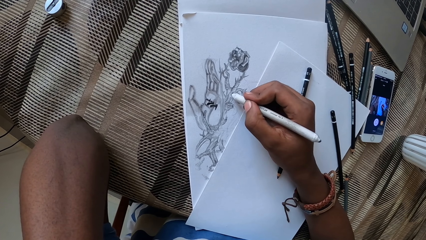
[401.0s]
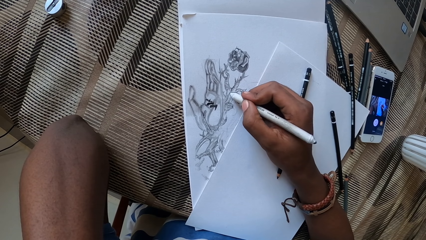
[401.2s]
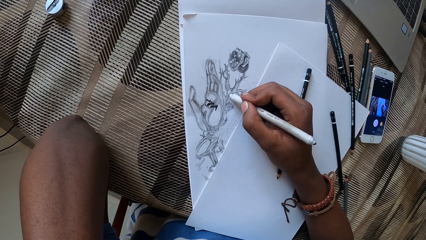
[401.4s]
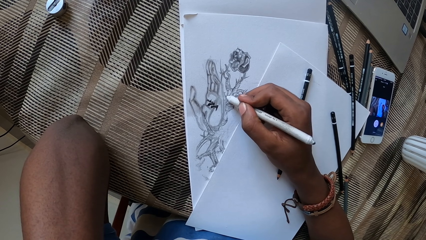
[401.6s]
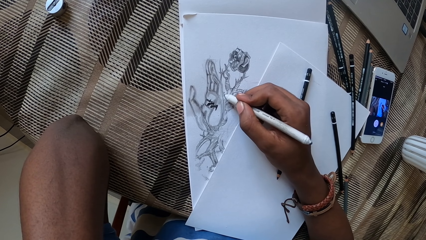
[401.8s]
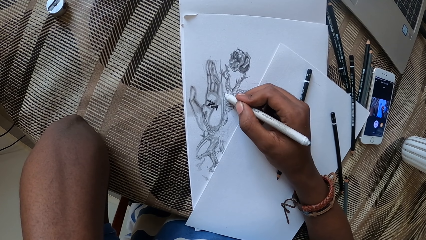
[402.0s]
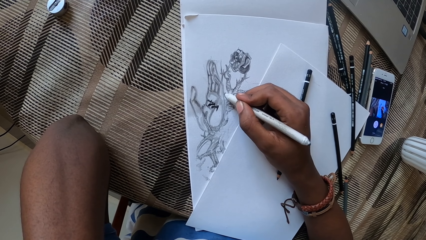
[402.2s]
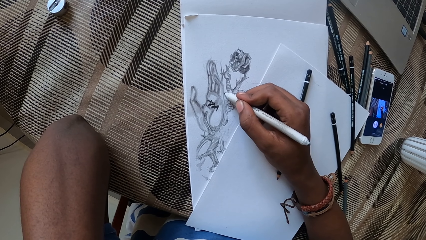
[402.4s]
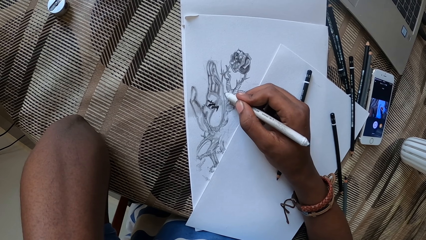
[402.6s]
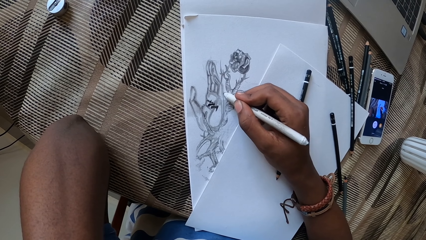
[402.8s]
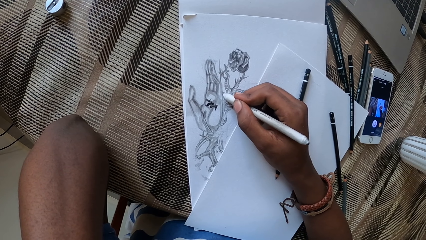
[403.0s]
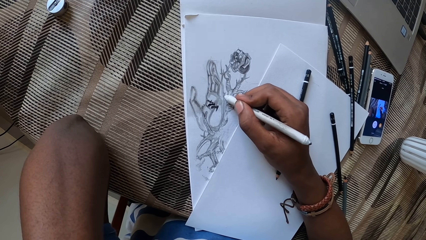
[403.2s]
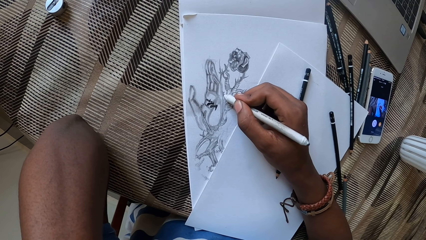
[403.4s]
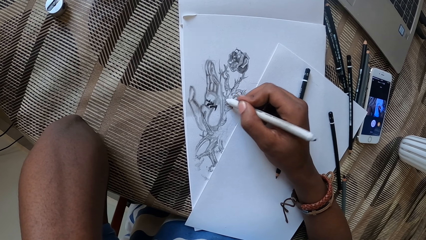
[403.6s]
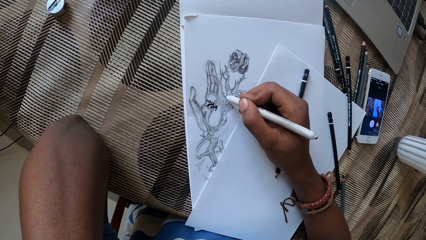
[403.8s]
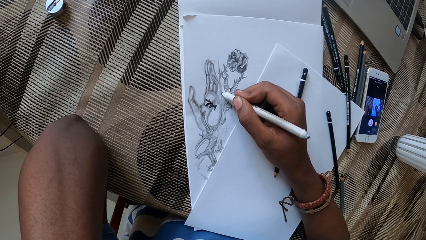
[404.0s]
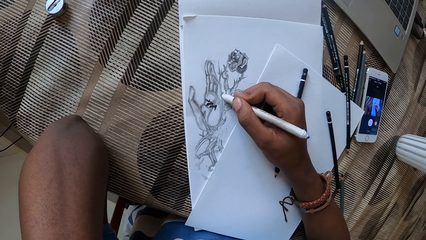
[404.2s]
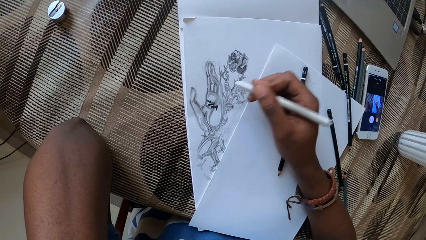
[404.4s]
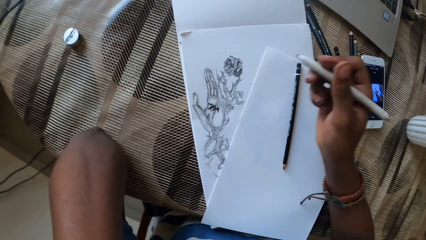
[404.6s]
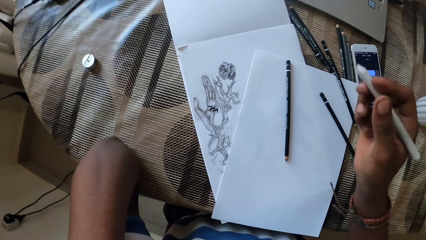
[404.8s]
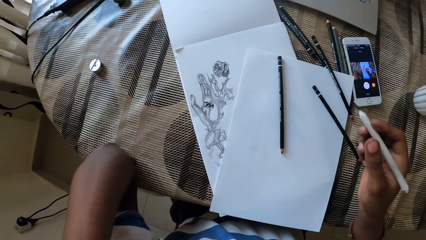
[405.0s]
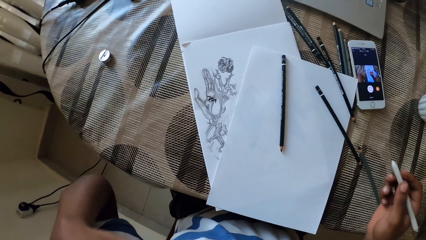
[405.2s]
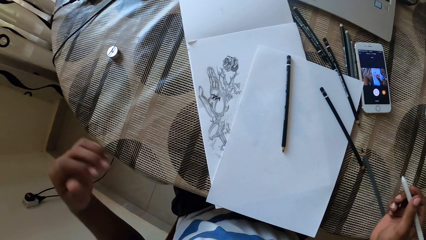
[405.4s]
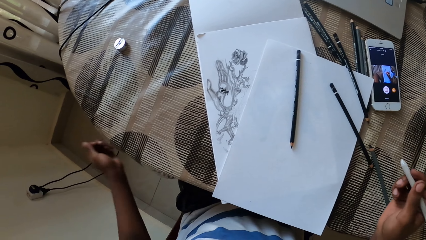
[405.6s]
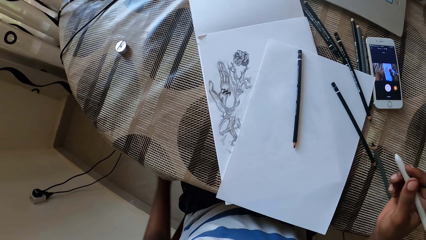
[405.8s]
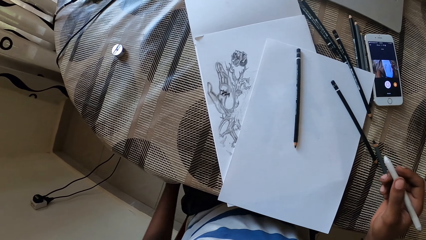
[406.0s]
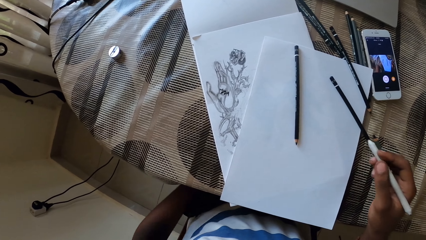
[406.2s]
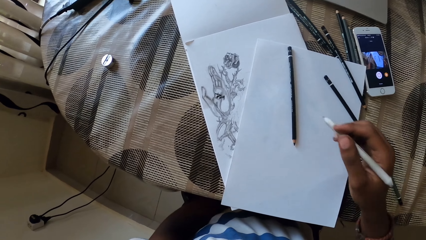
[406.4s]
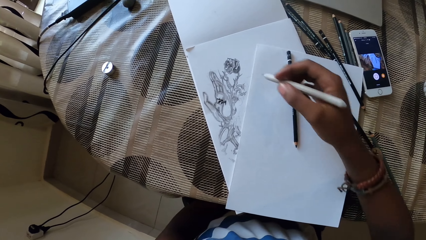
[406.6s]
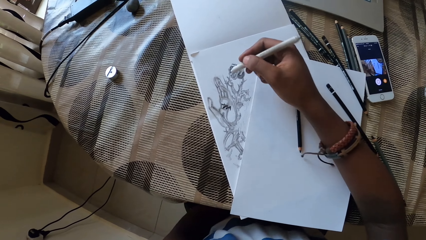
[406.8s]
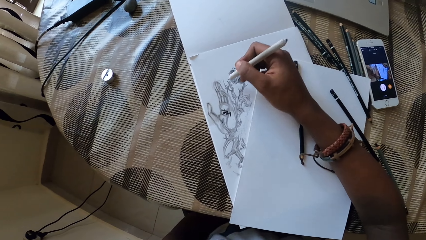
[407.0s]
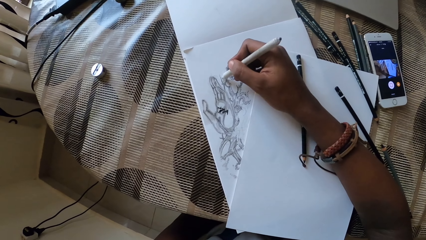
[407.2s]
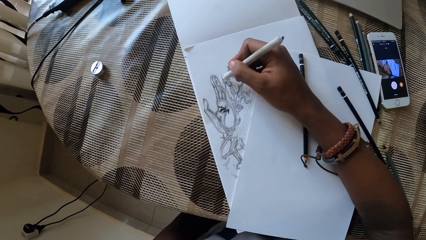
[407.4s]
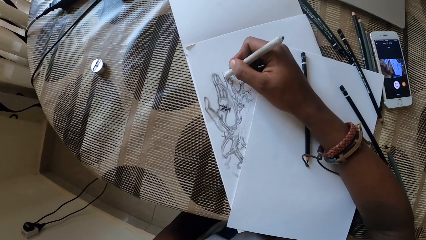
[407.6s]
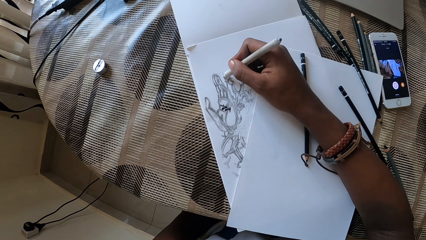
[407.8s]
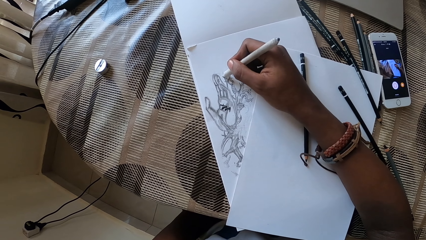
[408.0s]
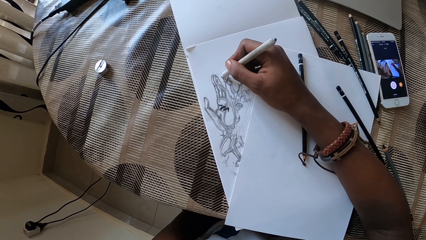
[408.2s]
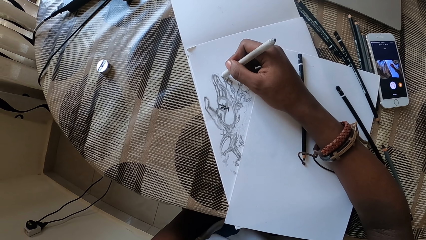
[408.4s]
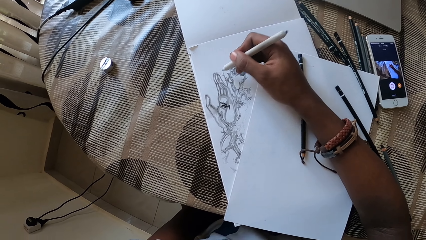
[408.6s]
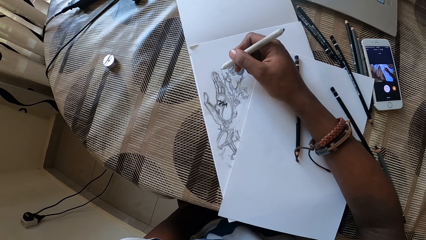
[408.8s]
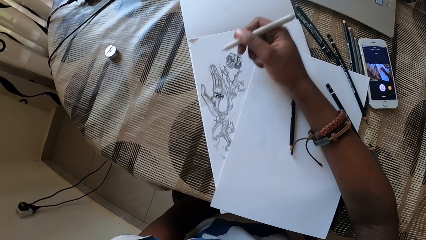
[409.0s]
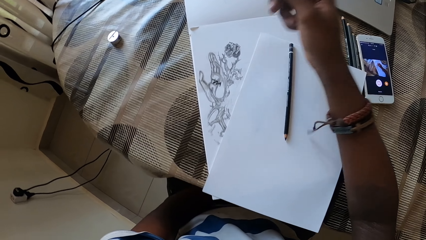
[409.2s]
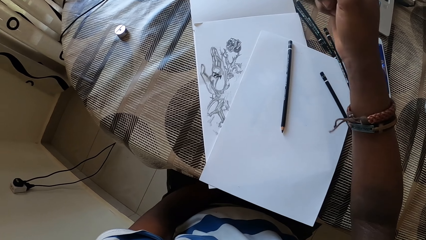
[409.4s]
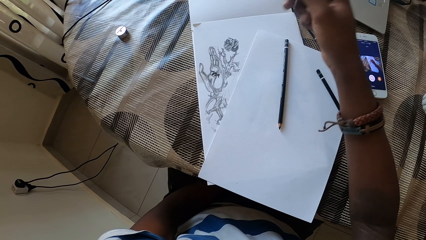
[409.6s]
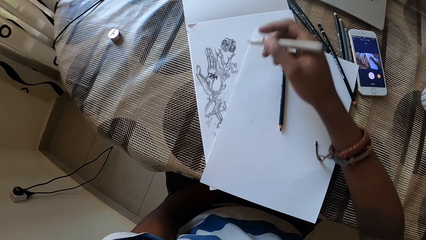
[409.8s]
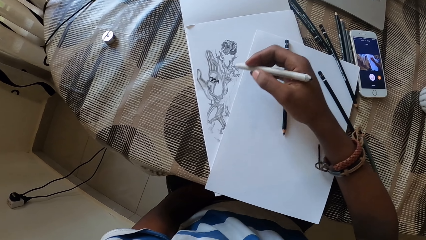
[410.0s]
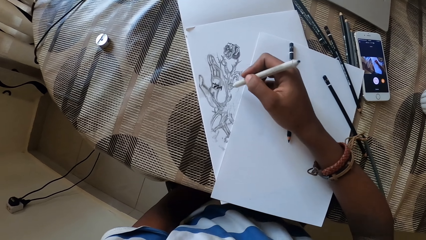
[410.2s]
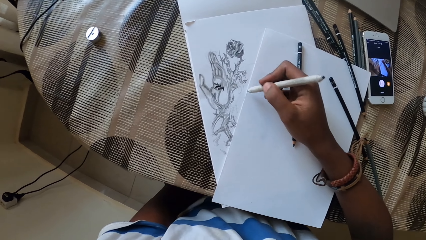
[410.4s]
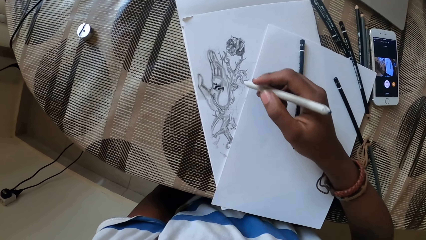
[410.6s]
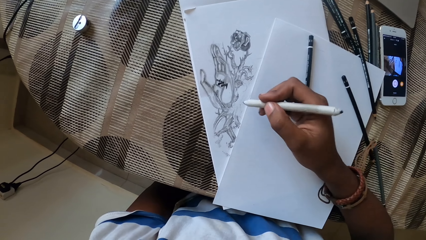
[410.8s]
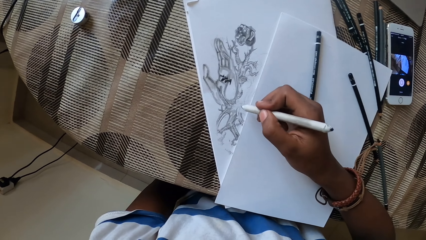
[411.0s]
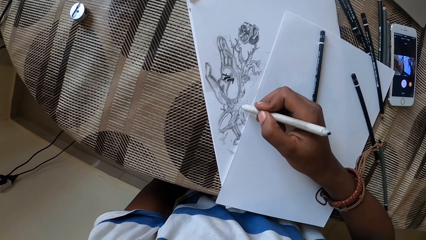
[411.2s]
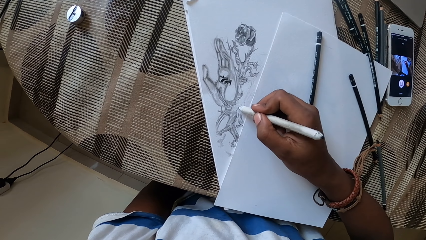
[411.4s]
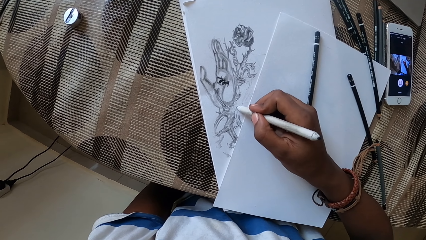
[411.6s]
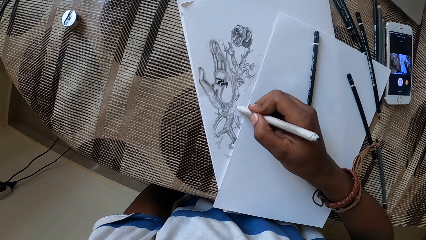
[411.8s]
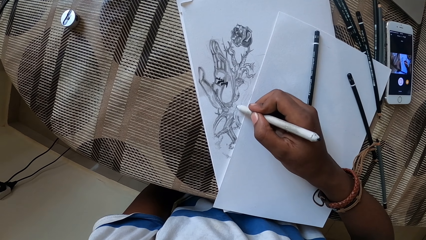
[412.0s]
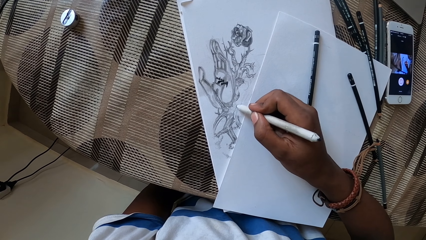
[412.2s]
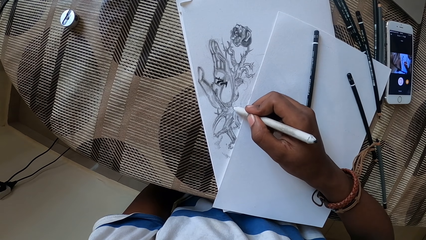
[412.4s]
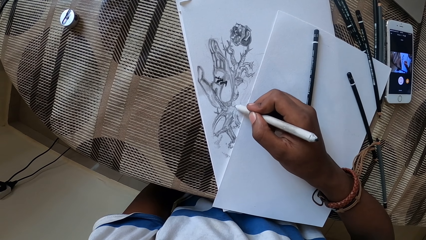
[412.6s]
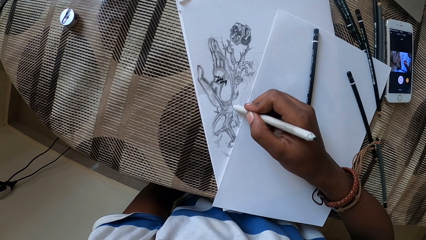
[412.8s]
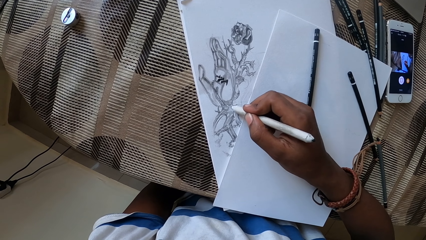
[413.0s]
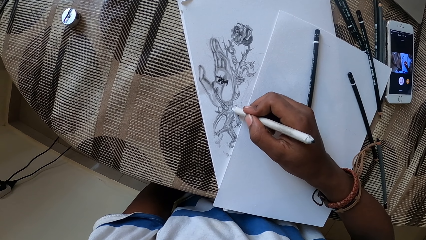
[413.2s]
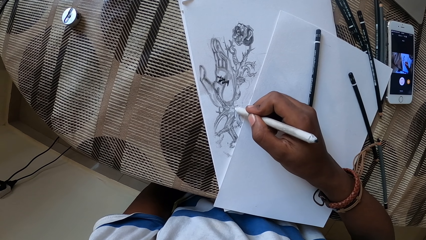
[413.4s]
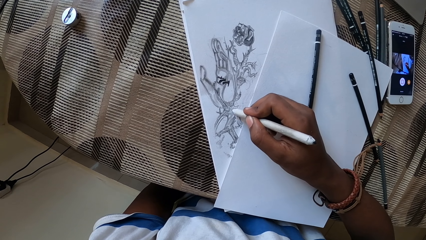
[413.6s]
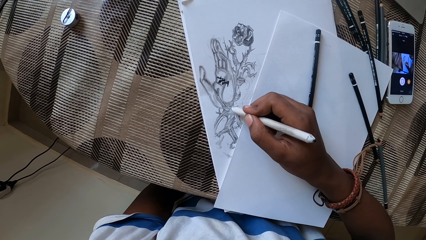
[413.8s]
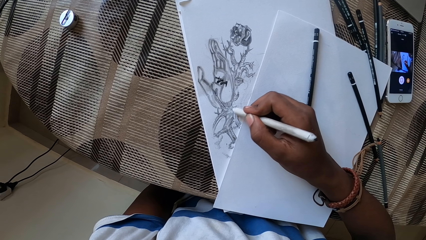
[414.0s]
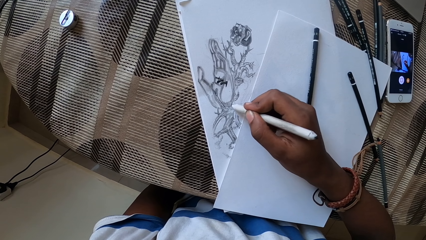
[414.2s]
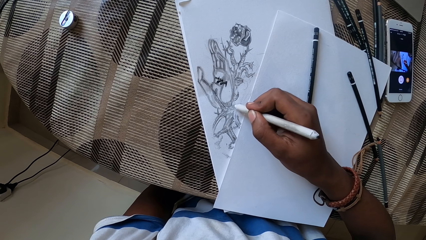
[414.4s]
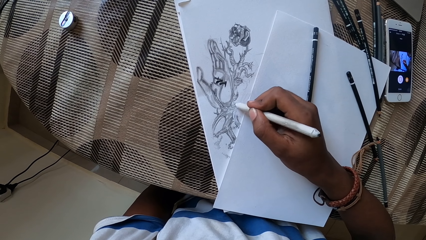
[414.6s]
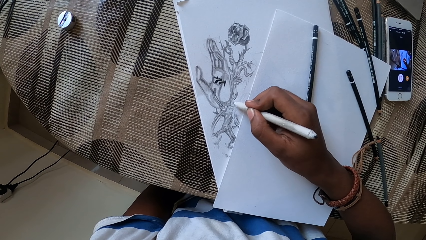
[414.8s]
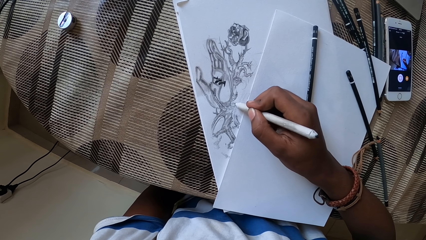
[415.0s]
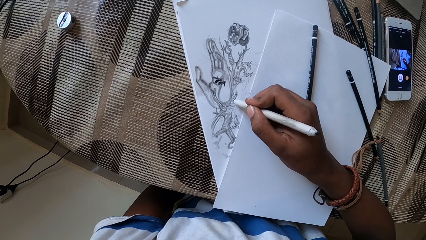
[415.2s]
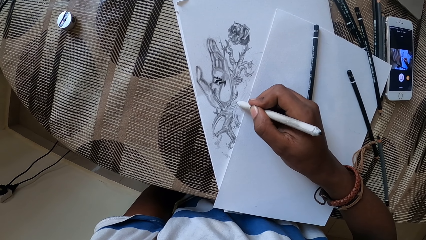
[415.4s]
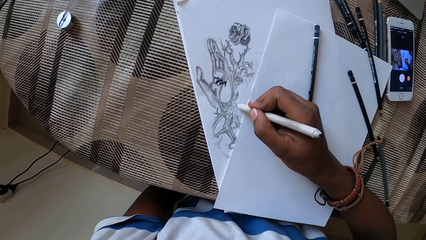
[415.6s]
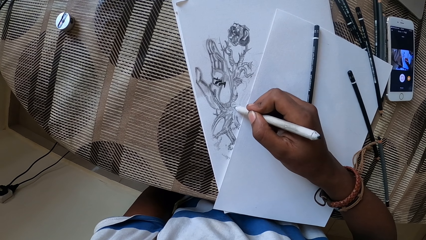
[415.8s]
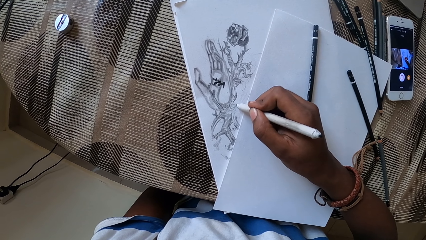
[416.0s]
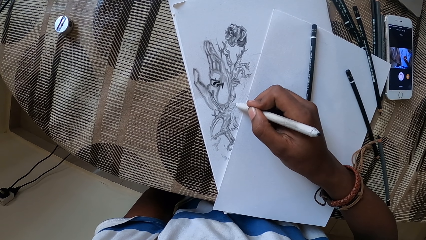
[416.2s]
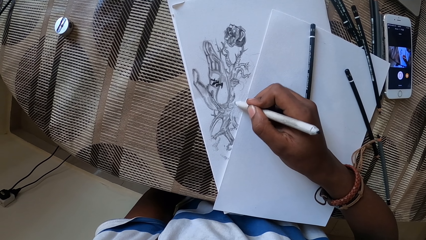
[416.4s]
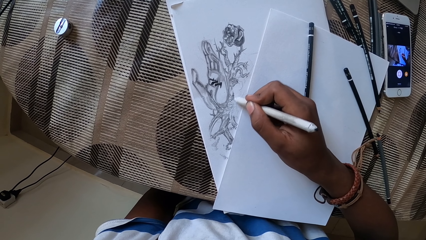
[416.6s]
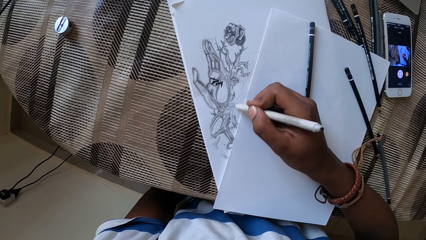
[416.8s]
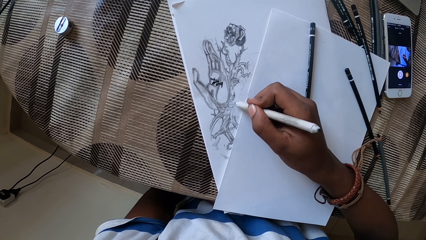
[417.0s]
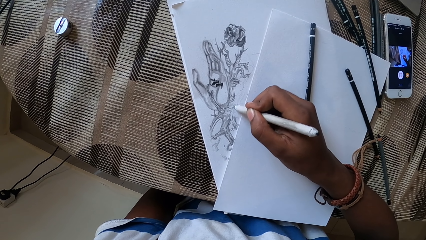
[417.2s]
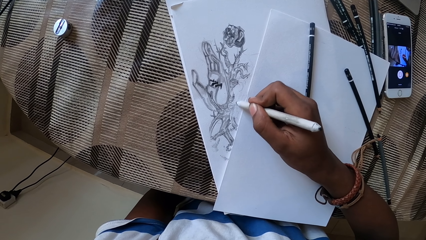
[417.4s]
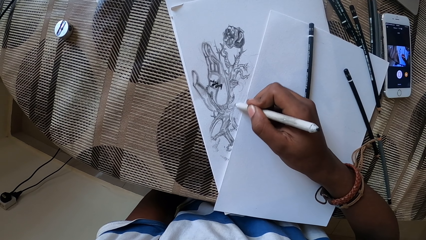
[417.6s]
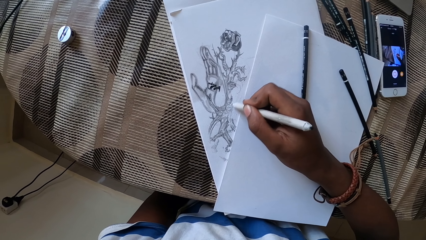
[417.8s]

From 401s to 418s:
The camera wearer lifts a hand. They hang down the left hand. They draw the sketch on a book.
